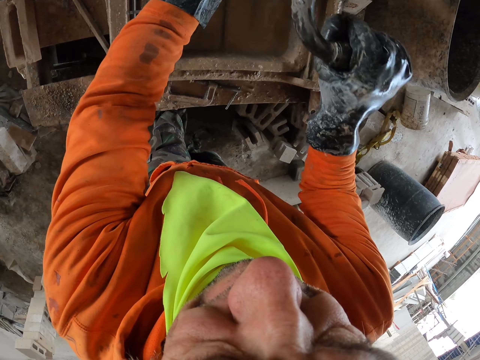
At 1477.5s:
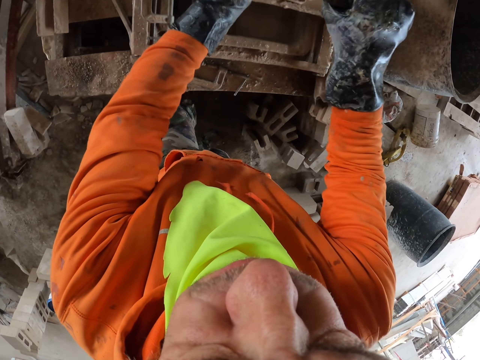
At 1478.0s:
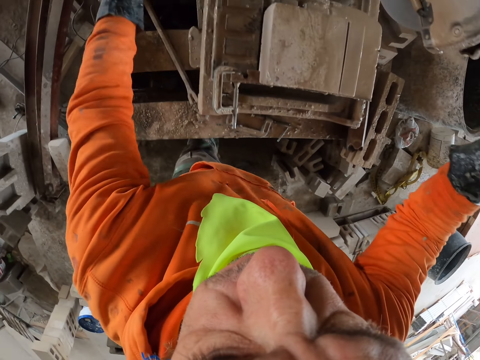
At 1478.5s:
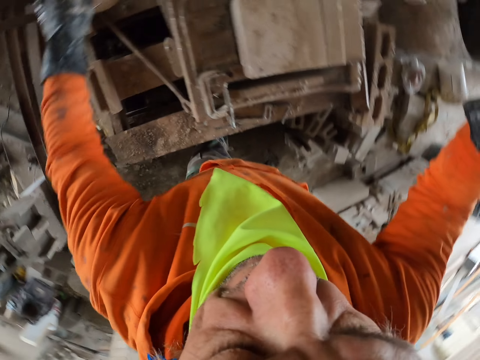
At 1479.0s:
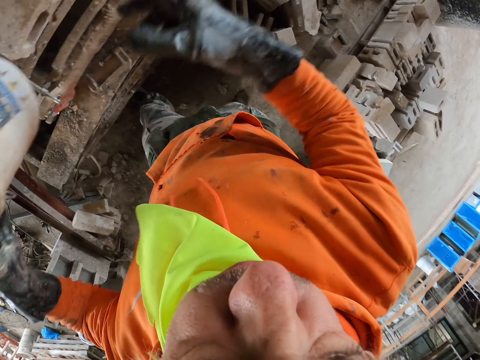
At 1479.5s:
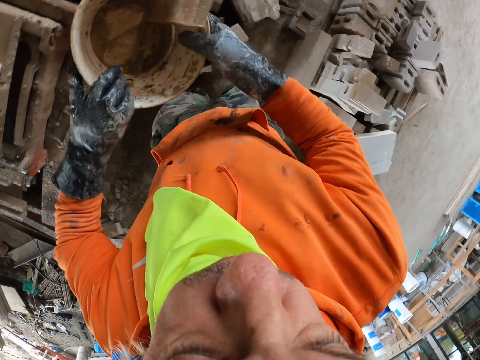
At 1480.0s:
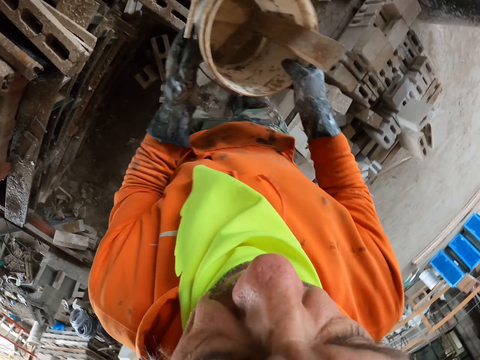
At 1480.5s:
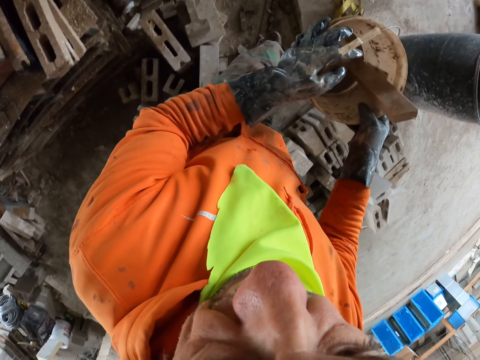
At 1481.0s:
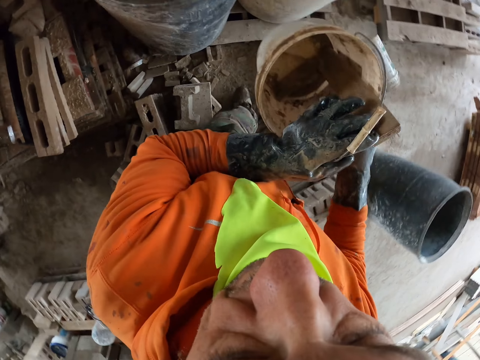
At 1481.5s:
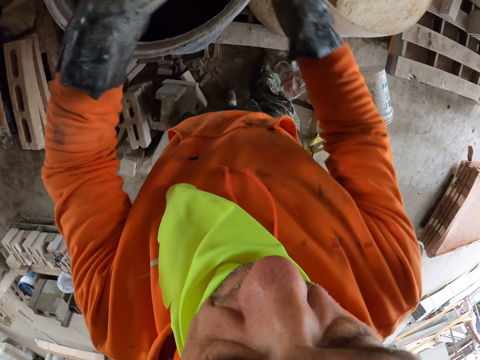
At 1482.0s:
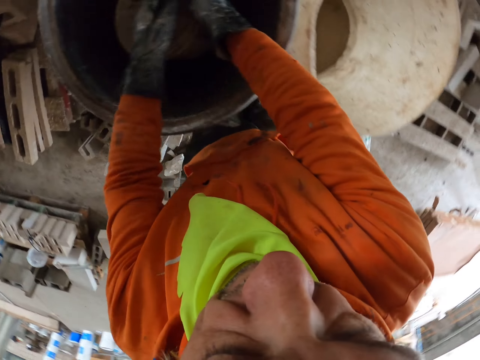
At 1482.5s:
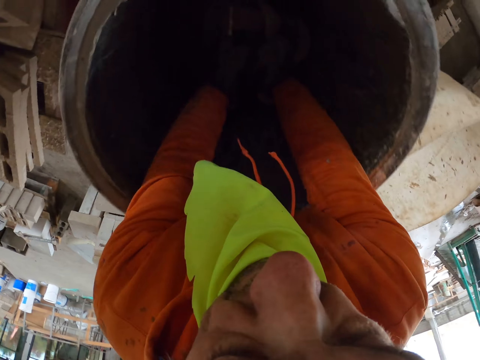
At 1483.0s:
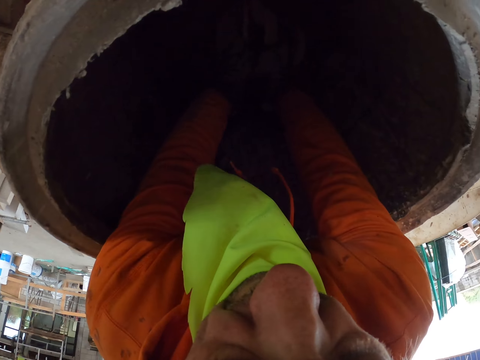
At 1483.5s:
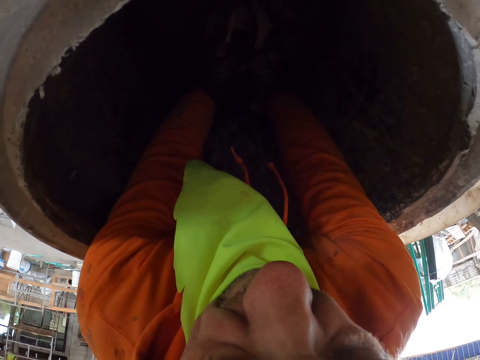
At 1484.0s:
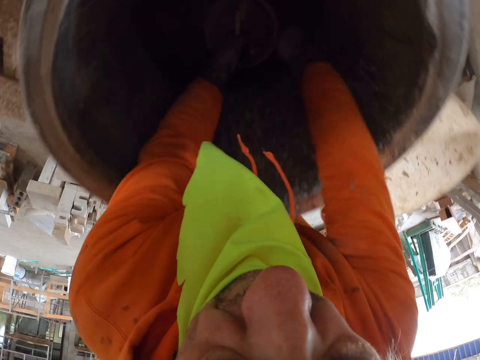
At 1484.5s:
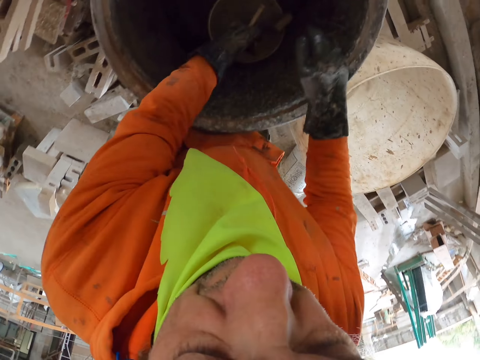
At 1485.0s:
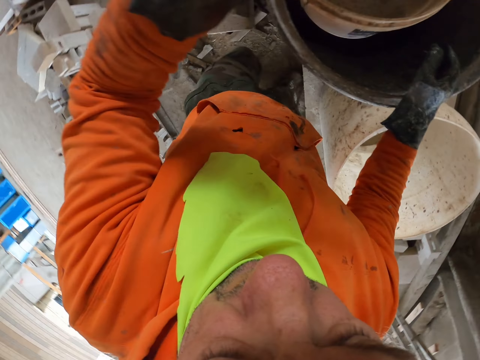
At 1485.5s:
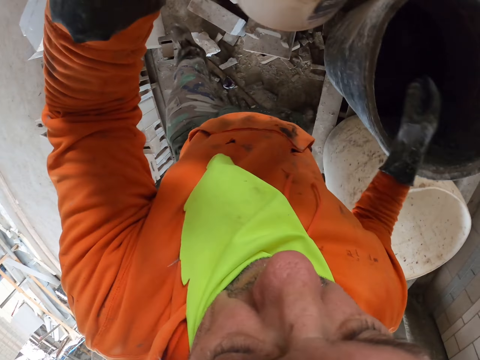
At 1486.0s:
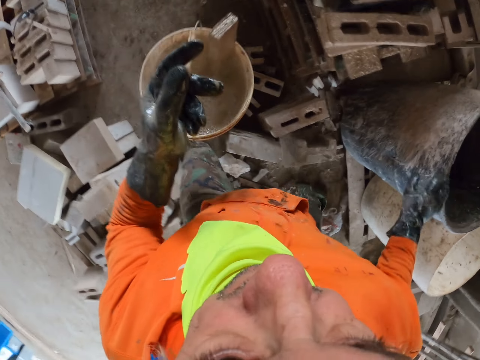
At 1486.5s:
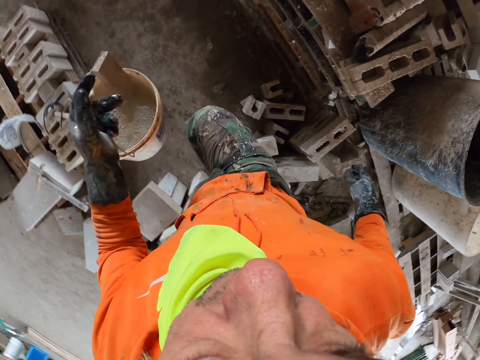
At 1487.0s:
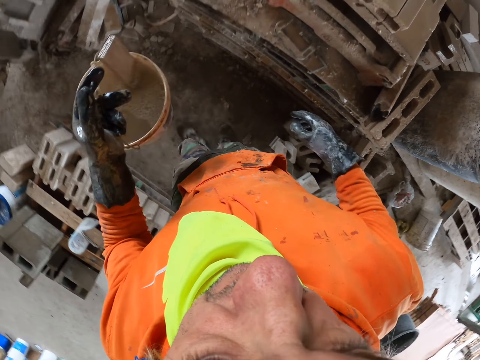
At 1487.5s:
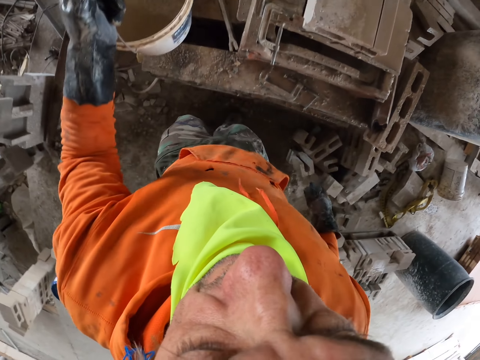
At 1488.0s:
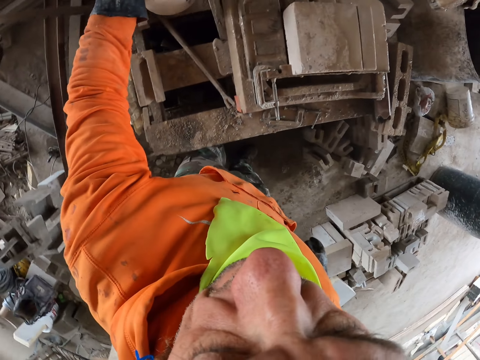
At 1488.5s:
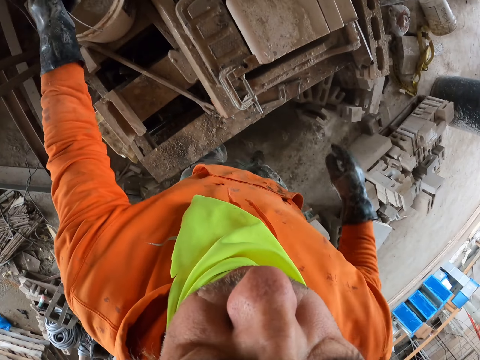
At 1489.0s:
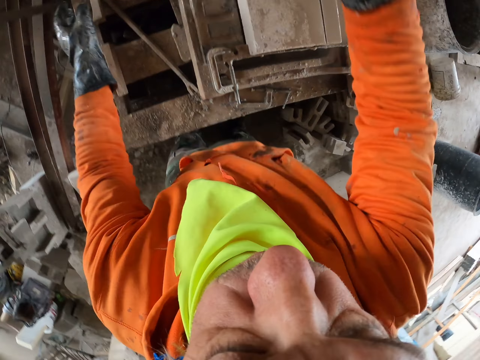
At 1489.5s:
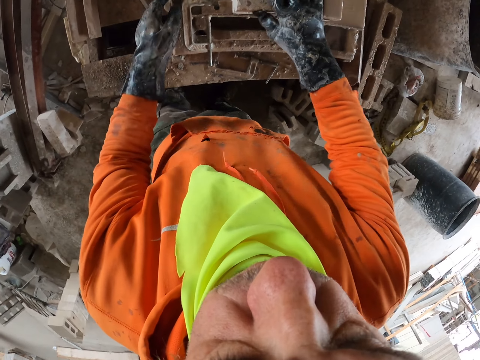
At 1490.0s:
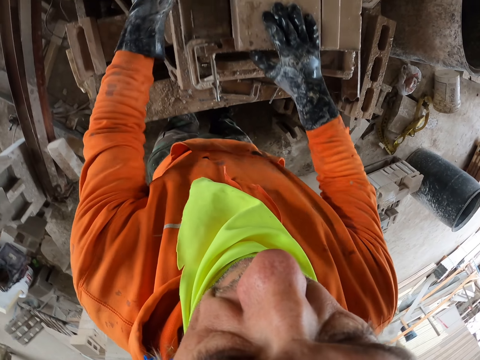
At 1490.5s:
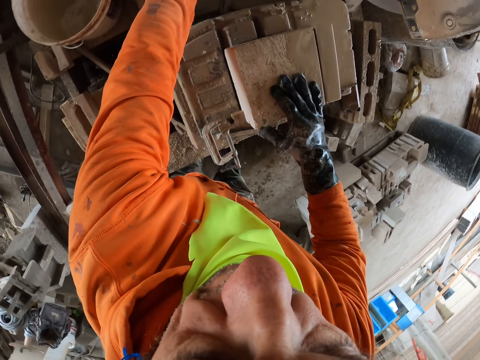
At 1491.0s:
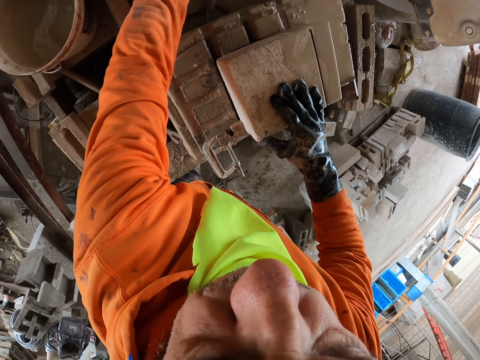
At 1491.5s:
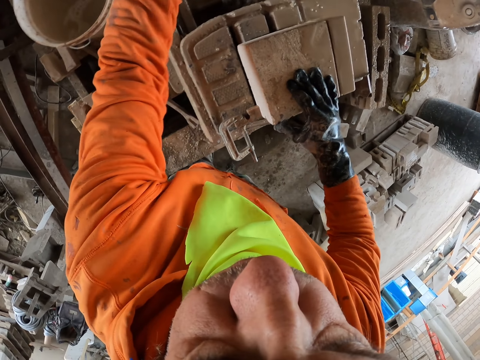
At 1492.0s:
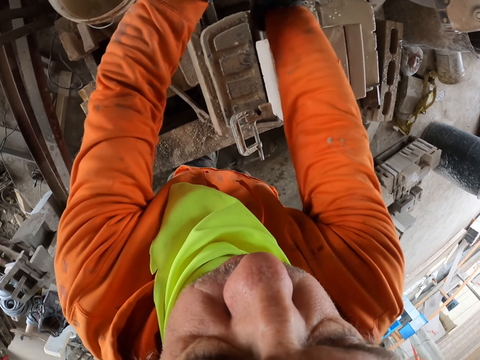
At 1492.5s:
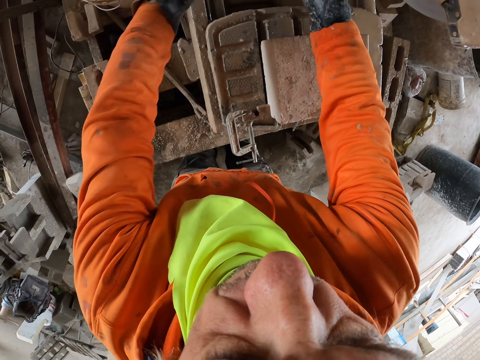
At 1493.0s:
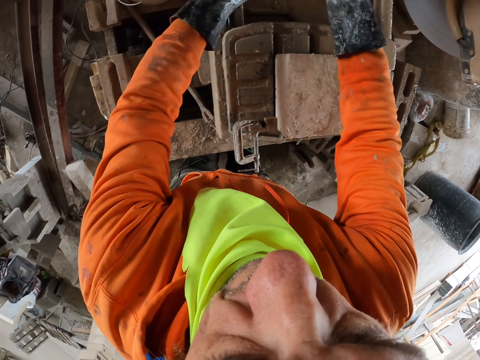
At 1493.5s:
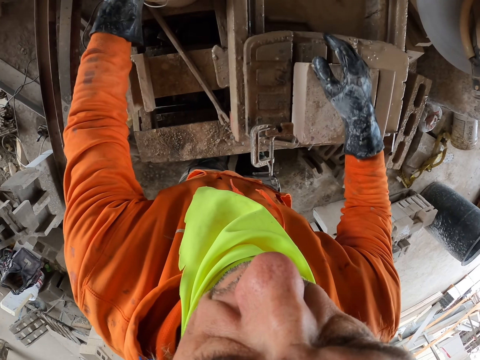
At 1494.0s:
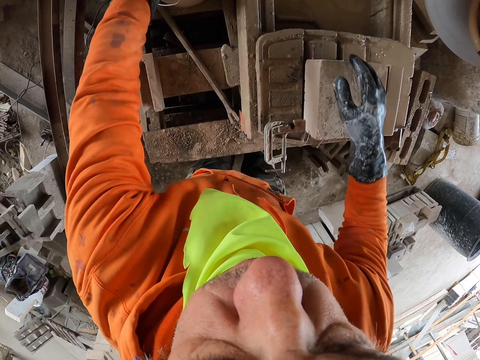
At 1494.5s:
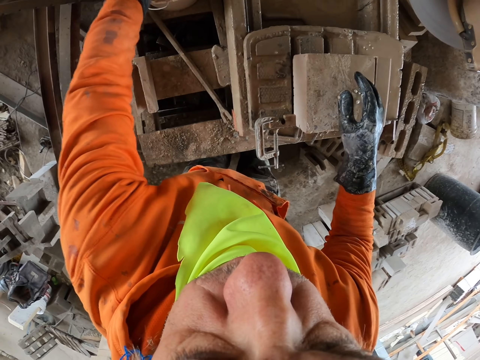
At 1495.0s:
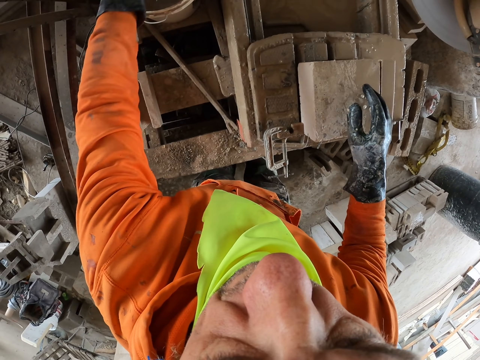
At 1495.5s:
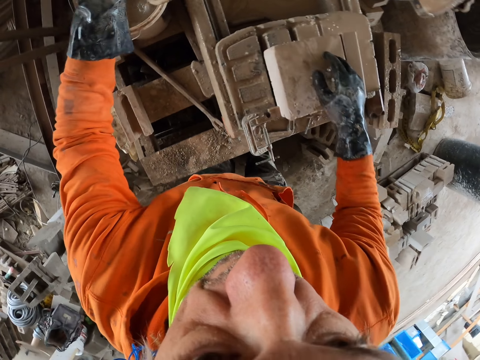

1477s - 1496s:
The camera wearer takes a bucket or container. They fetch water with the bucket. They fetch water using the container. They walk around. They put the bucket of water aside. They wet the brick maker.

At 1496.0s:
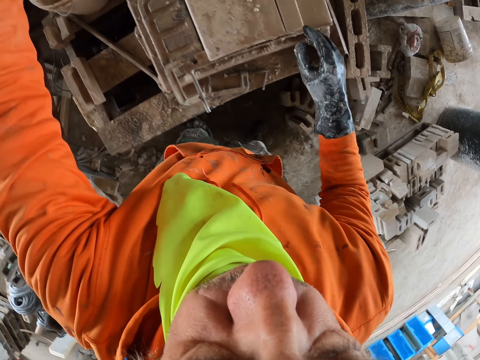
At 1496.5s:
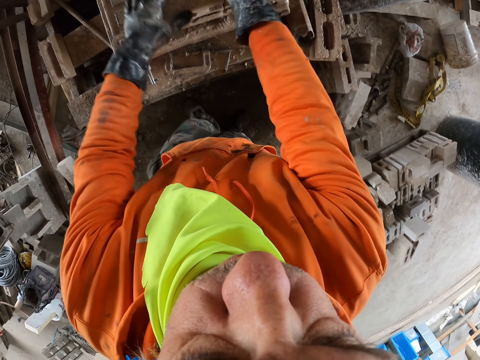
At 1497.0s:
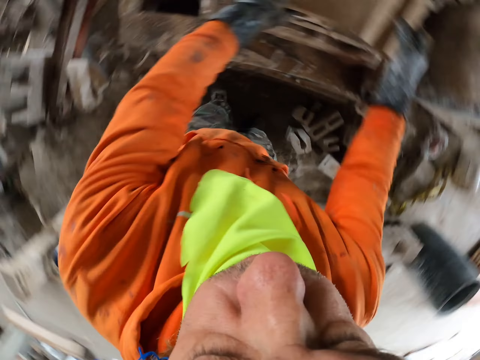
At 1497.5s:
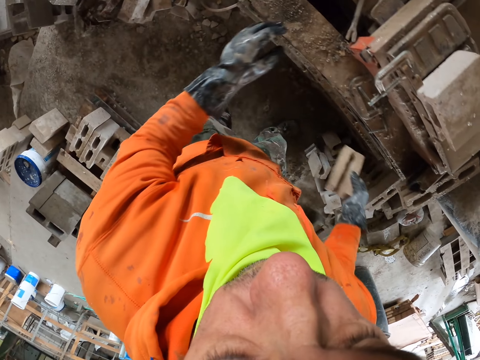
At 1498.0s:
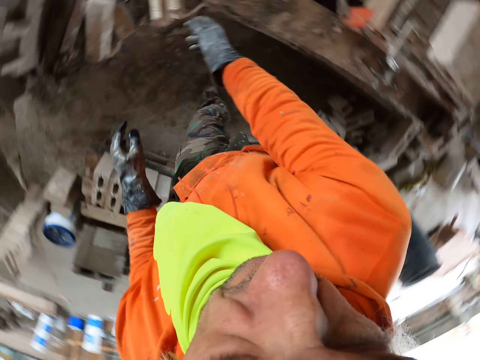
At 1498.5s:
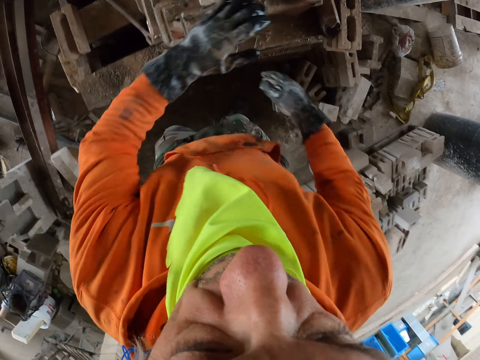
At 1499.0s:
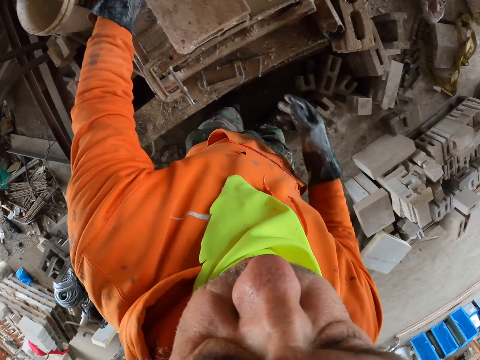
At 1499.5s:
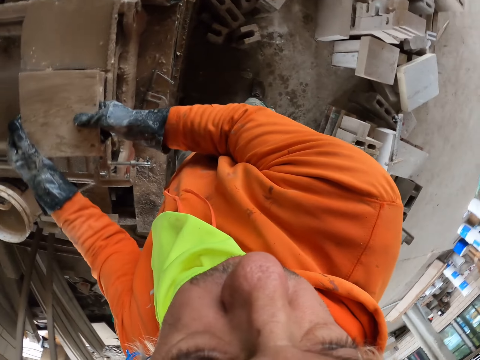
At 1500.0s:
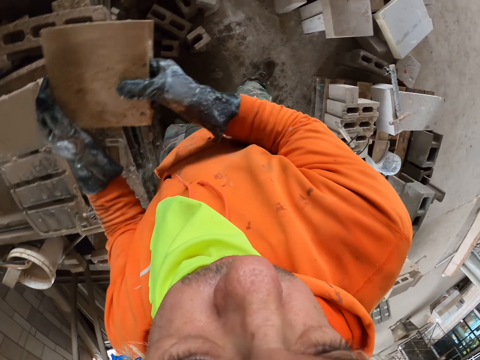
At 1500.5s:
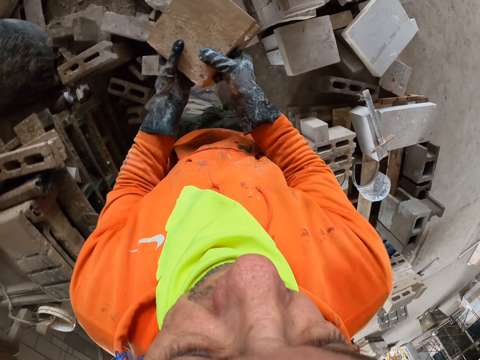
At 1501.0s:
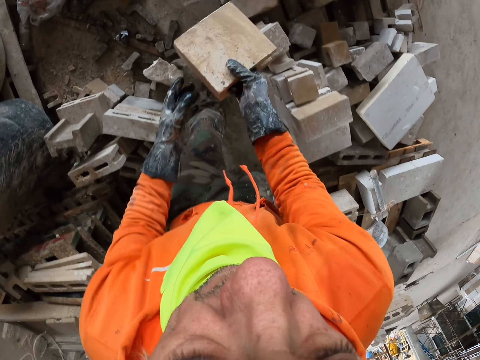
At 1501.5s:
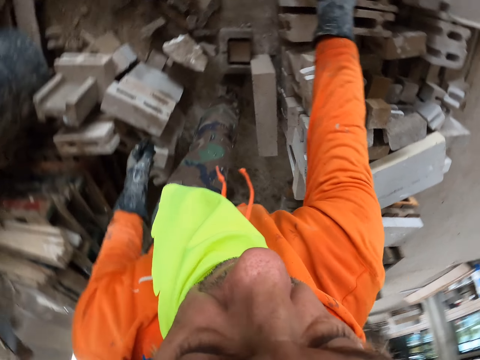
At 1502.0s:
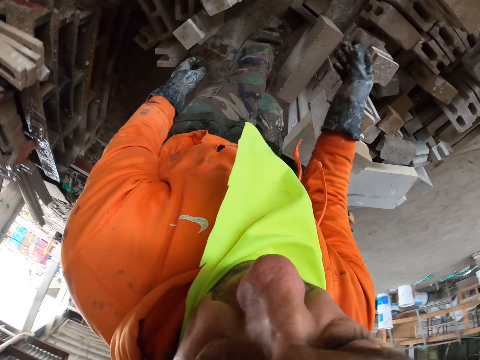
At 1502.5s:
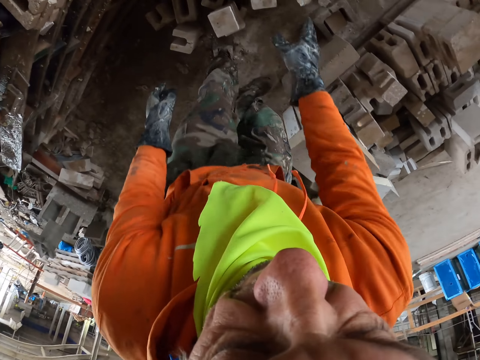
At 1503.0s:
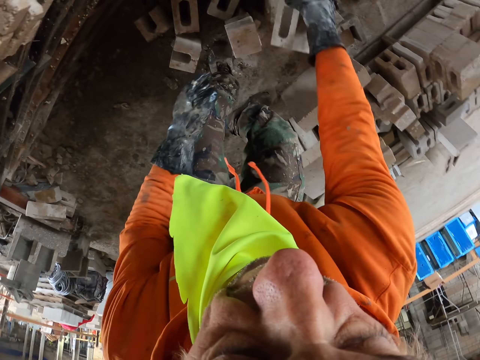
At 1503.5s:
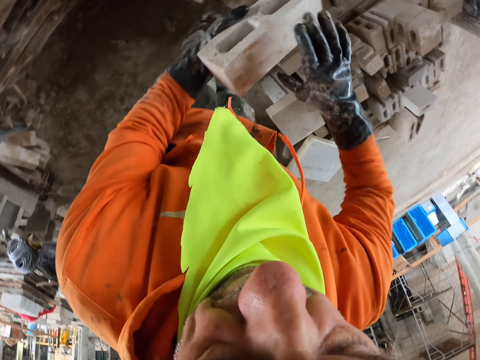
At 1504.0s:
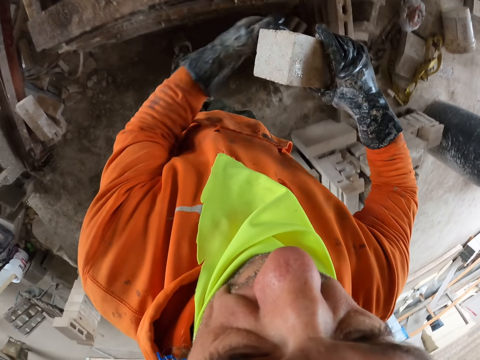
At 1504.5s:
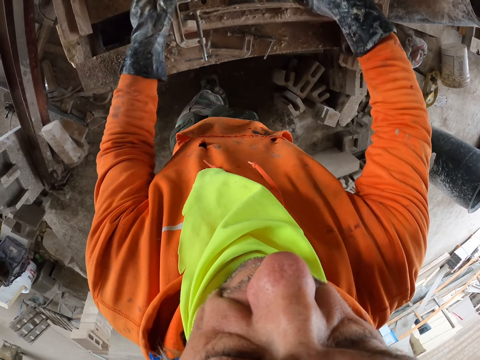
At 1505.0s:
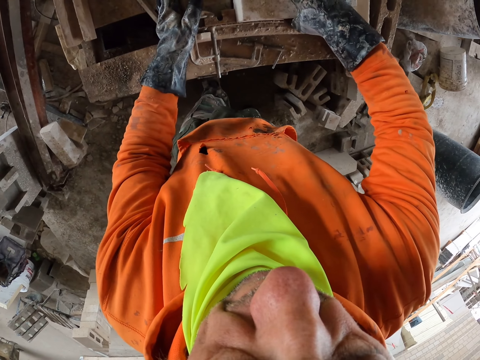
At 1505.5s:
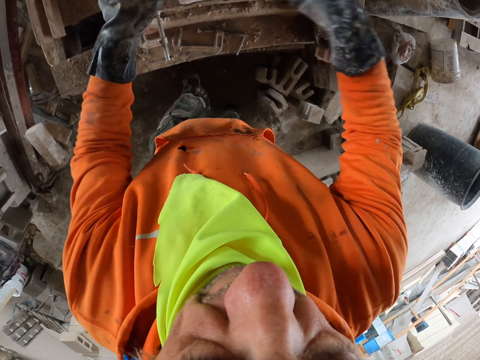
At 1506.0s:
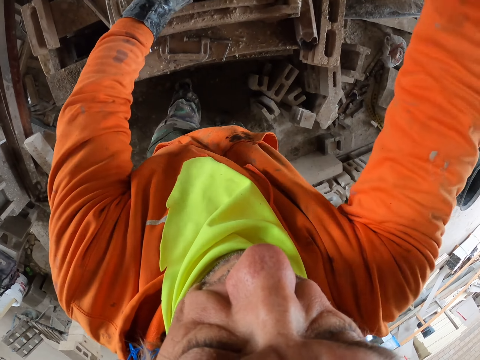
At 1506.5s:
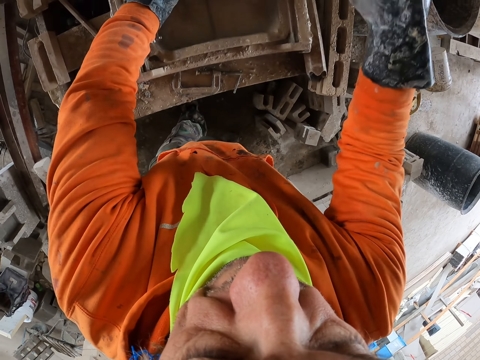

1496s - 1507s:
The camera wearer throws a small brick. They put a brick aside. They pick a brick and put the brick on the brick maker.
